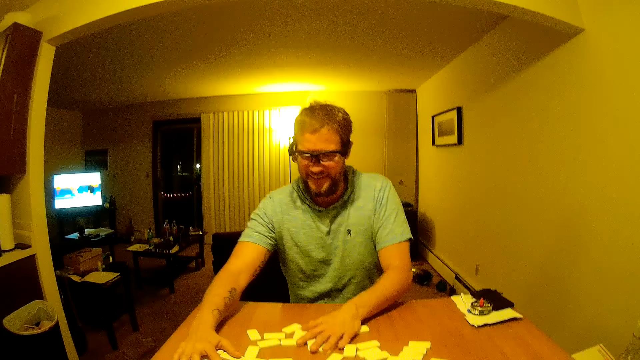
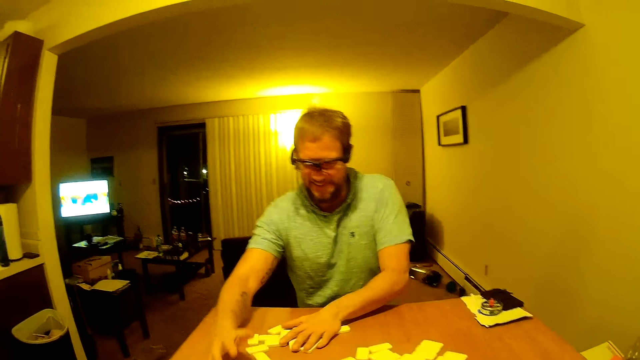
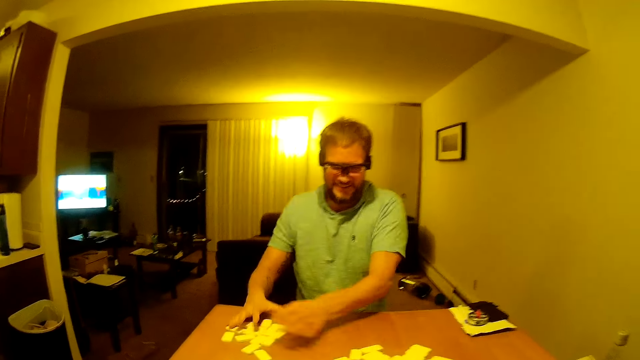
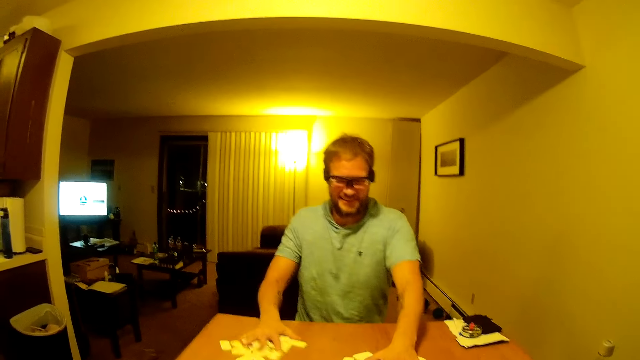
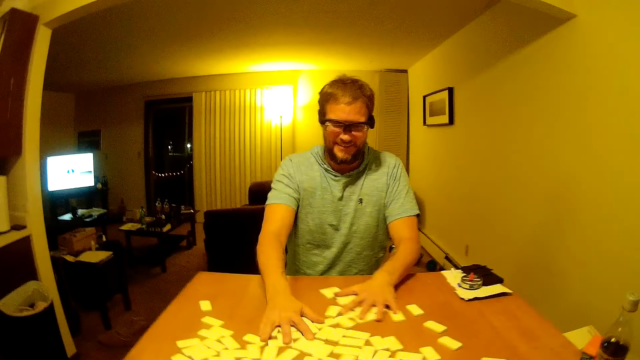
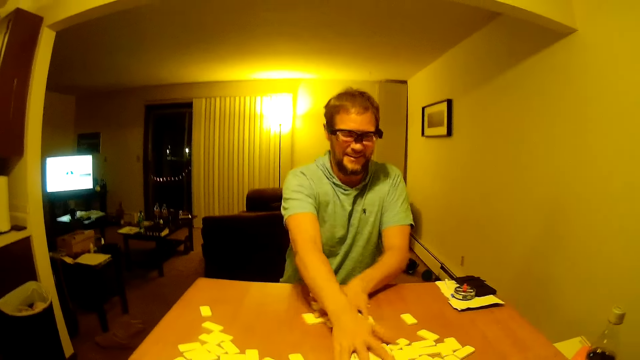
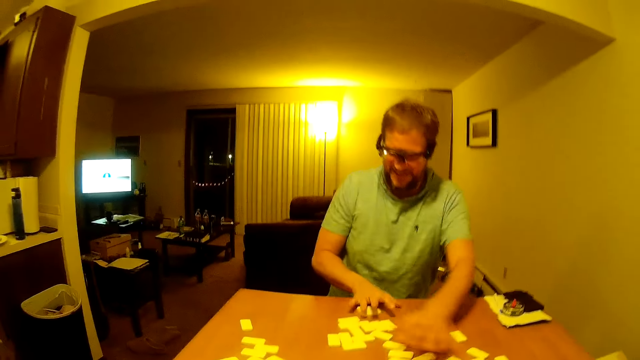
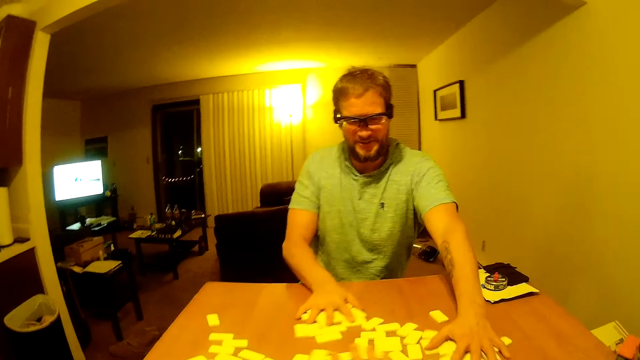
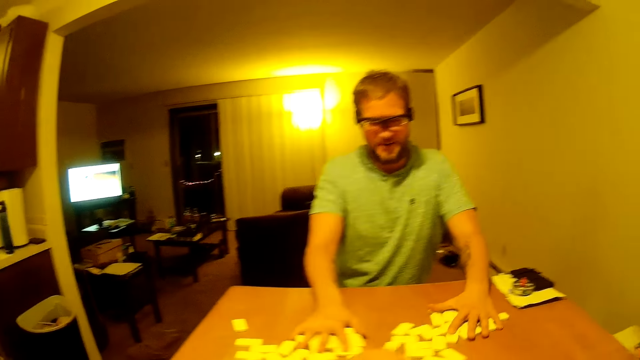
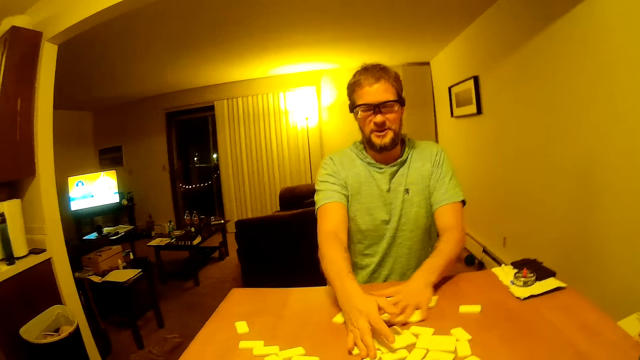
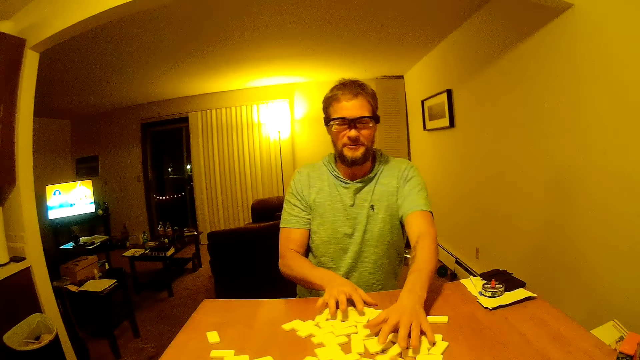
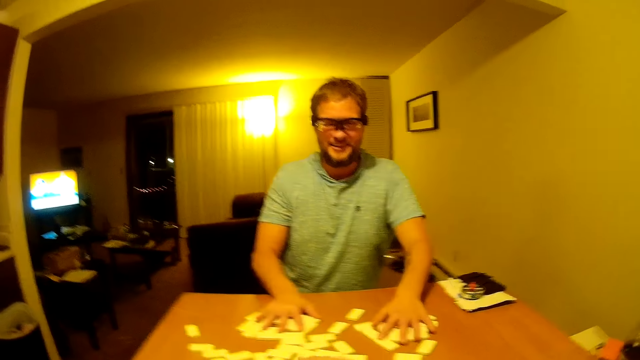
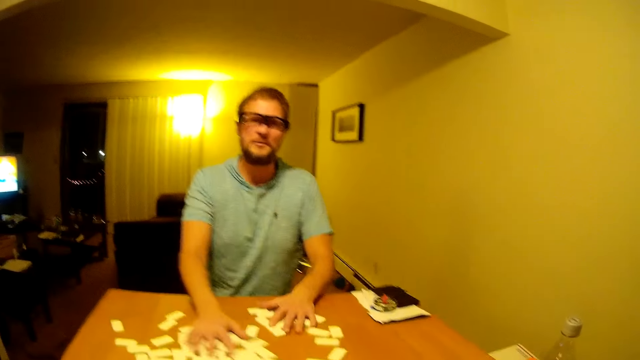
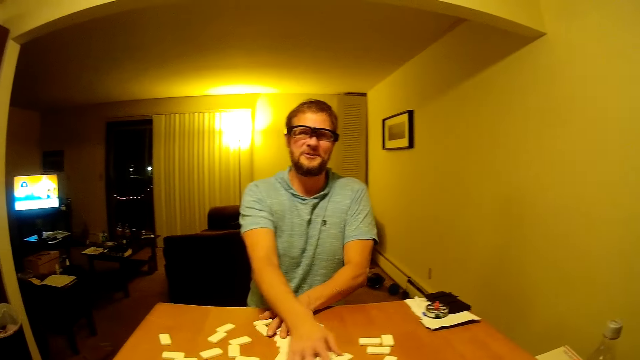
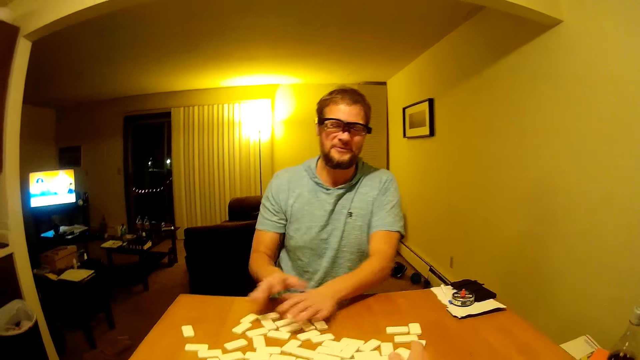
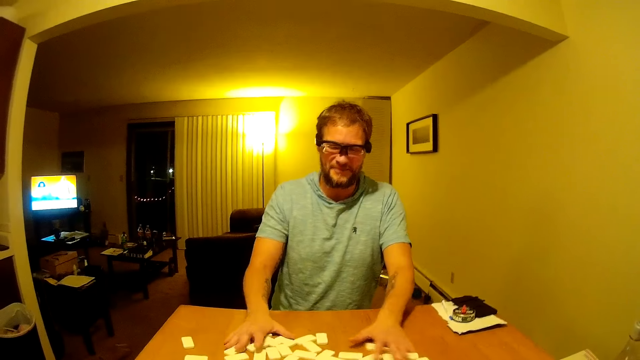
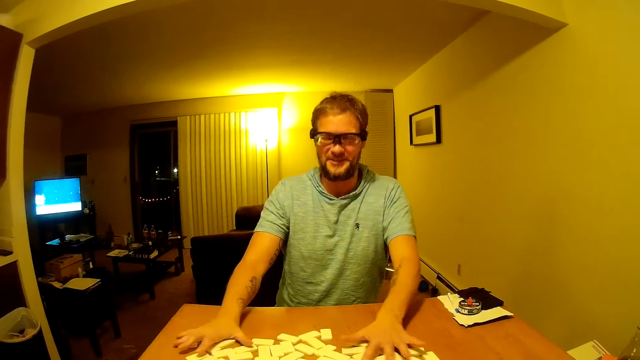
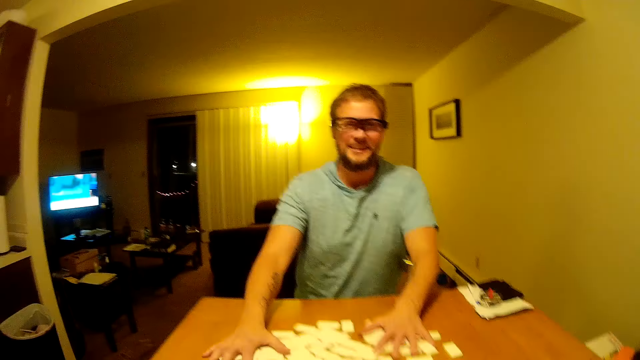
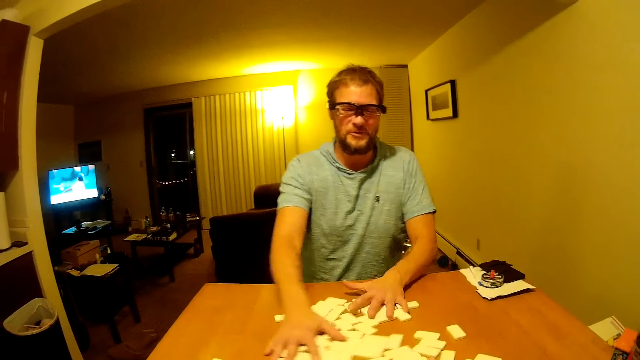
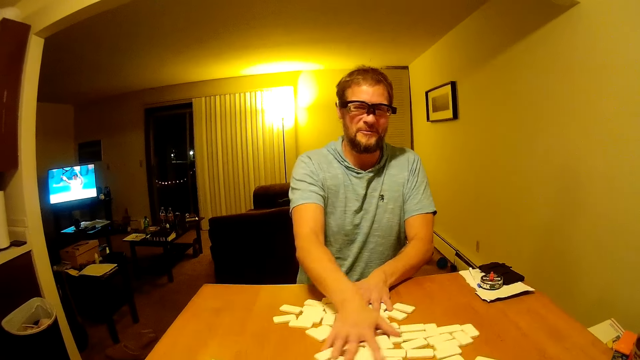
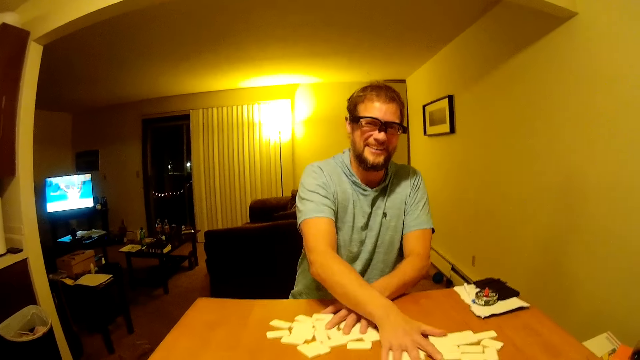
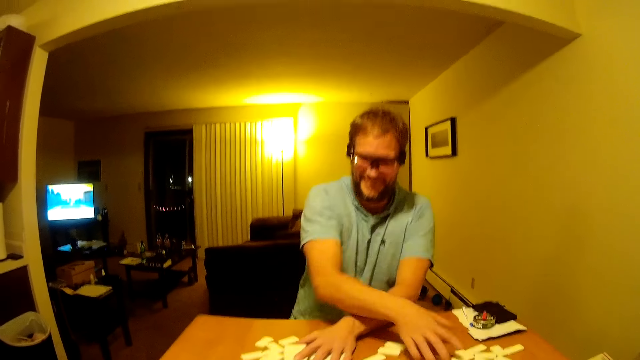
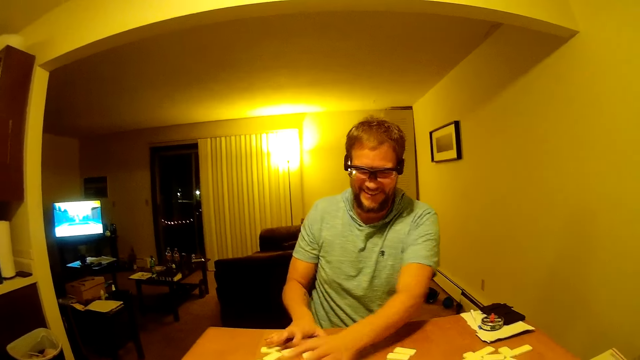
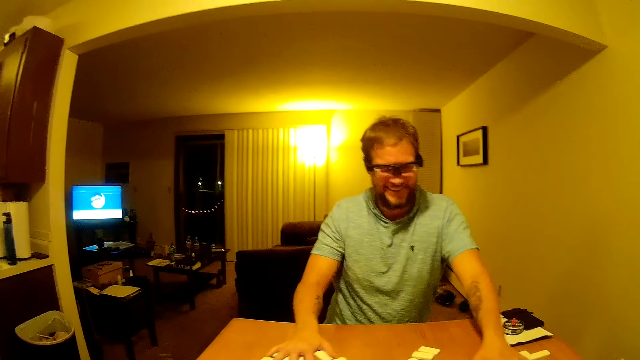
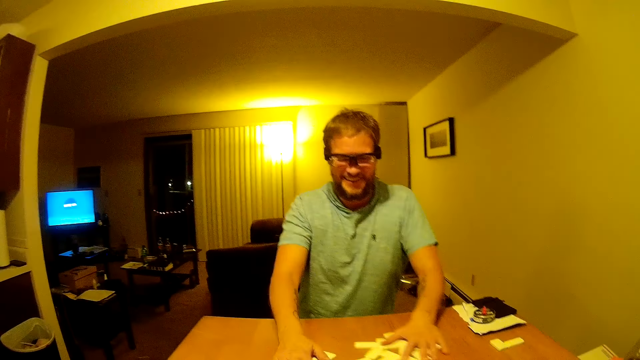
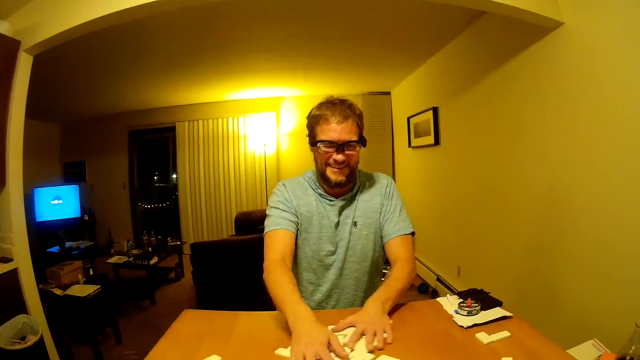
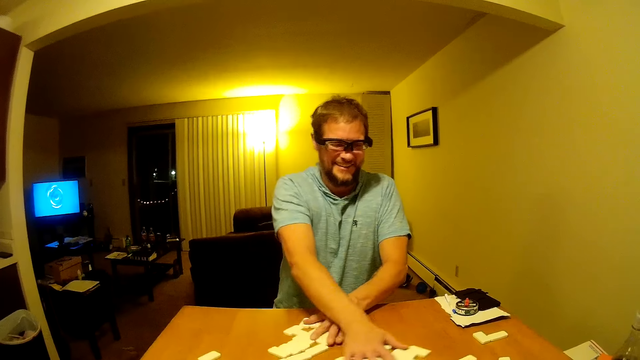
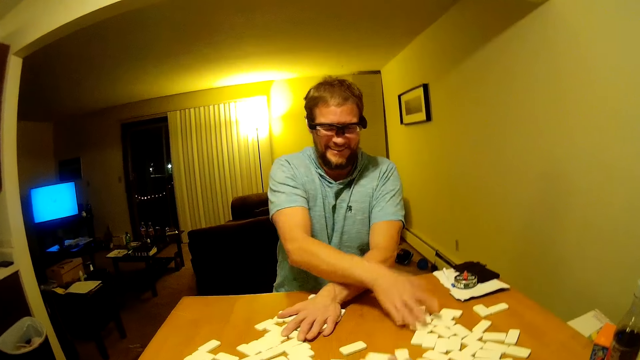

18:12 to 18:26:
A man talks to the camera wearer. The man reshuffles the word board game.

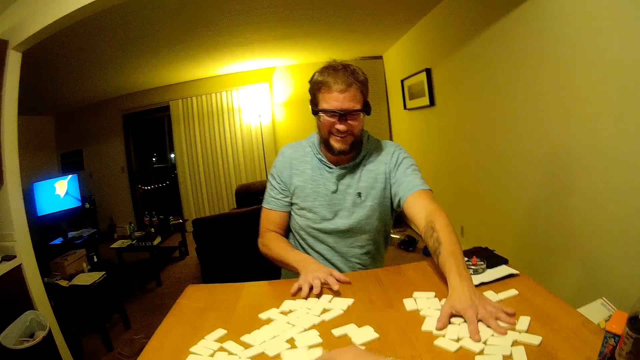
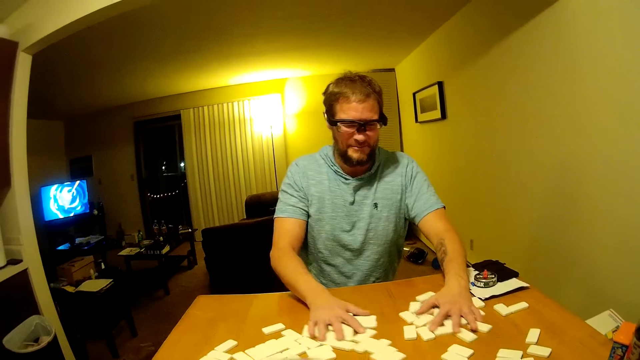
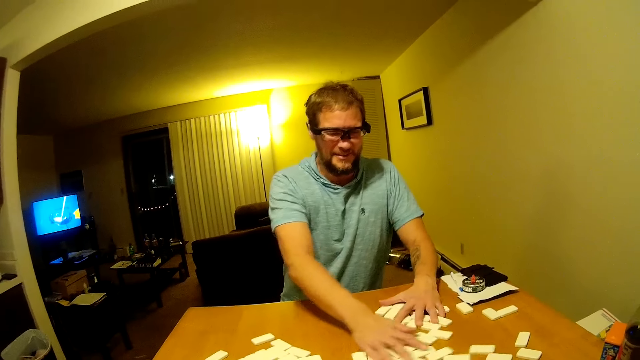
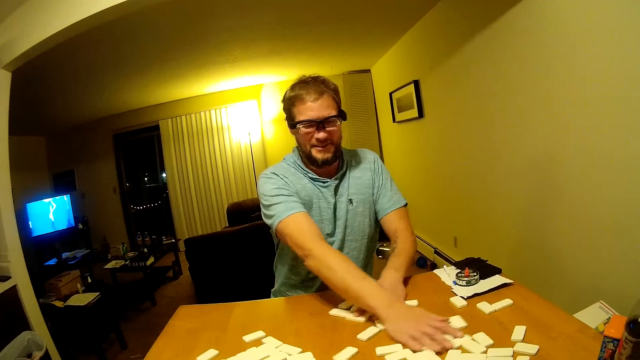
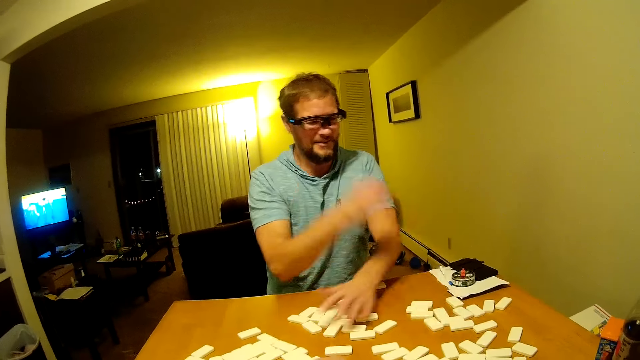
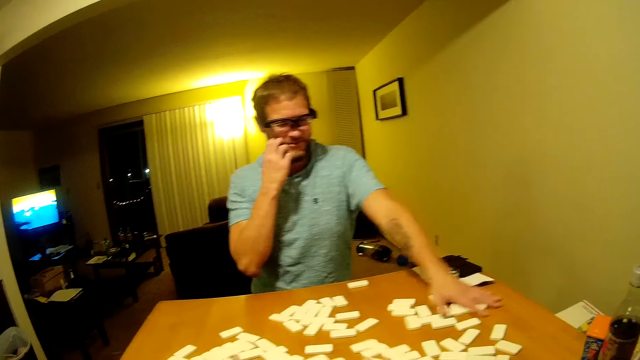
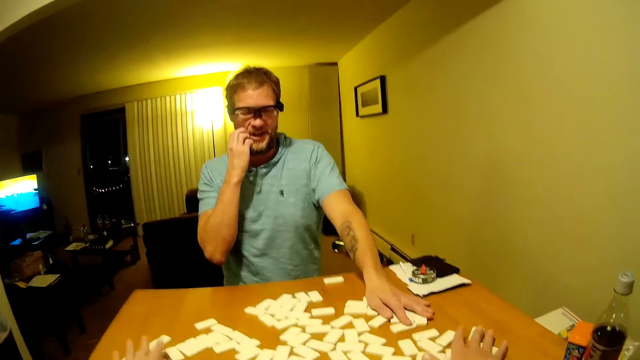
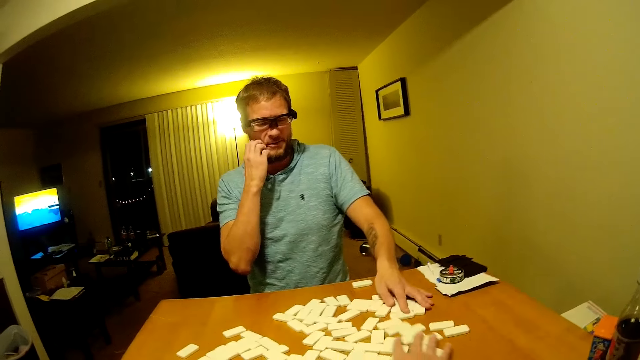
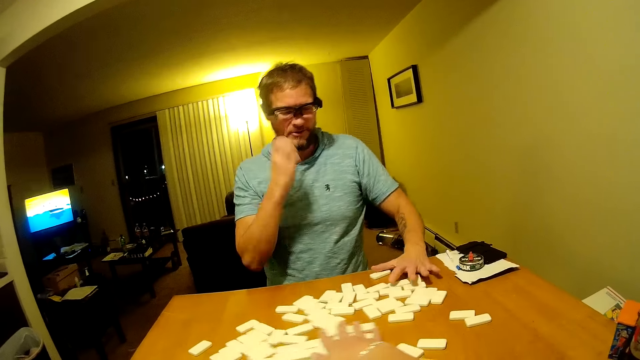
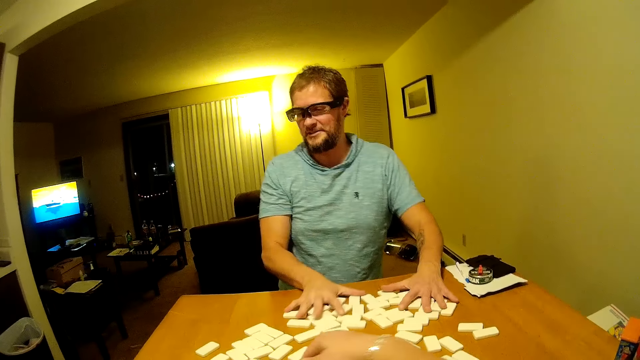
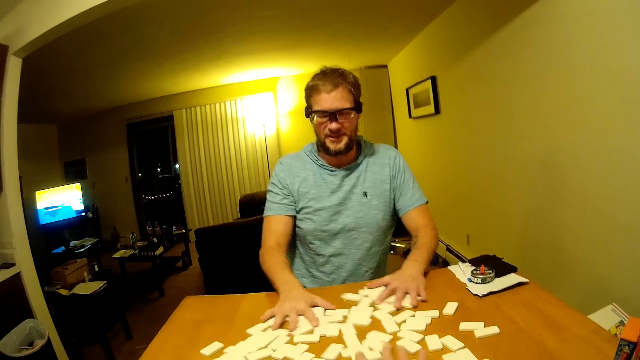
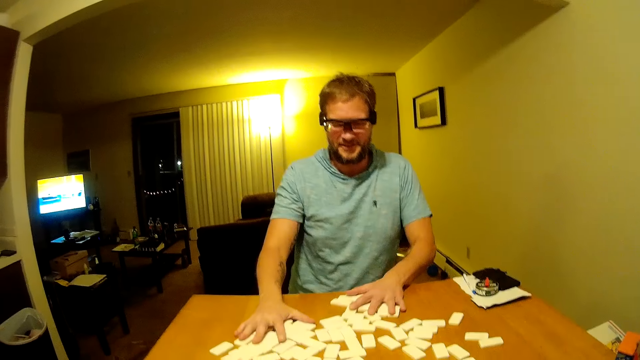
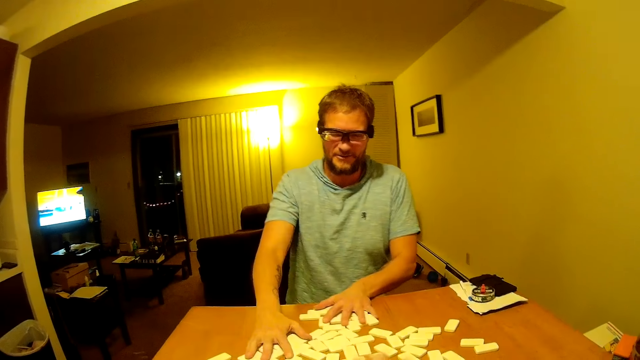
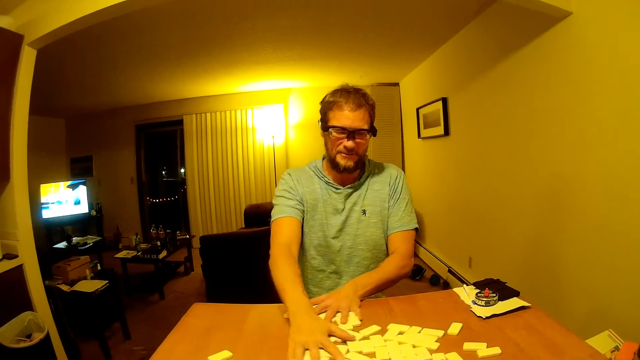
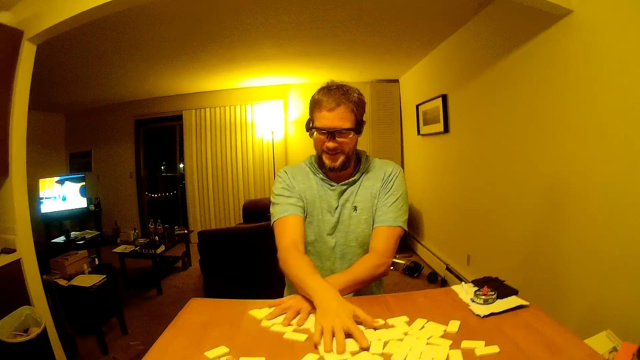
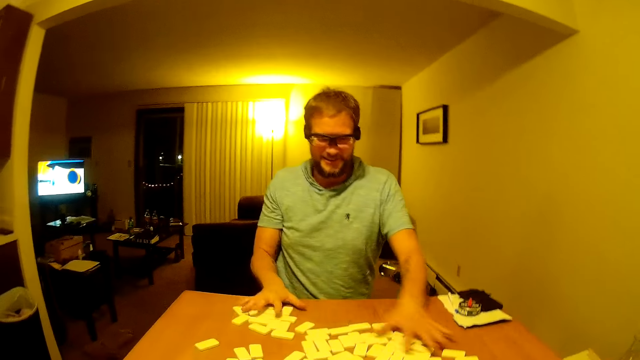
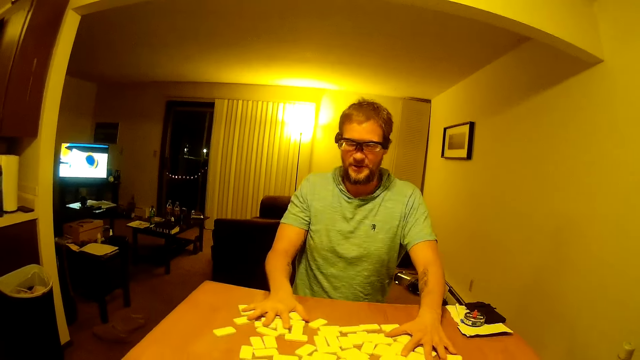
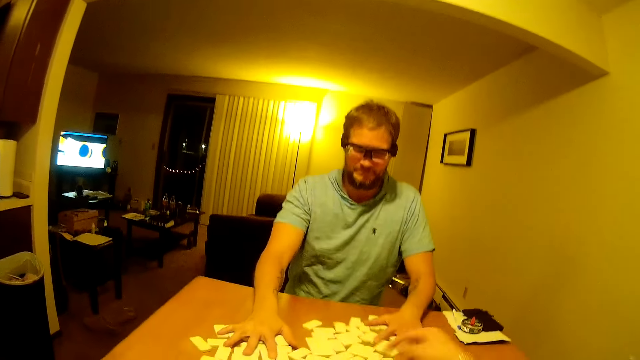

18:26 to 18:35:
A man scratches the face. The man reshuffles the word board game.
